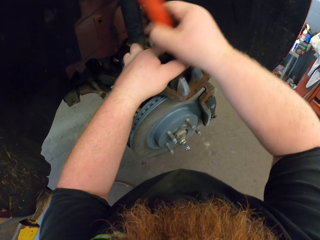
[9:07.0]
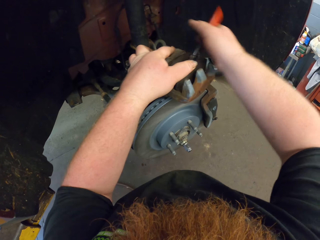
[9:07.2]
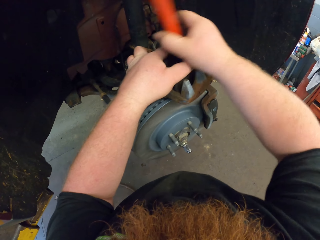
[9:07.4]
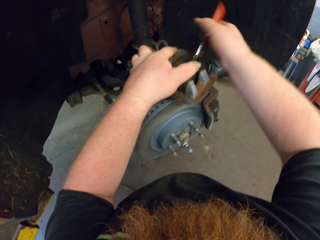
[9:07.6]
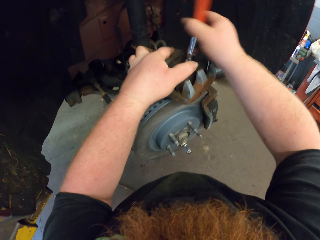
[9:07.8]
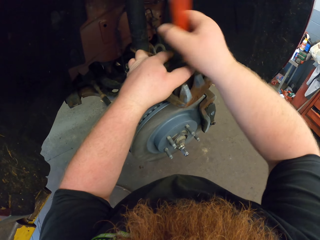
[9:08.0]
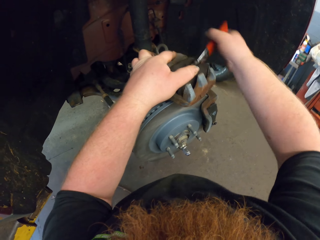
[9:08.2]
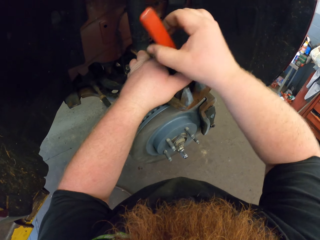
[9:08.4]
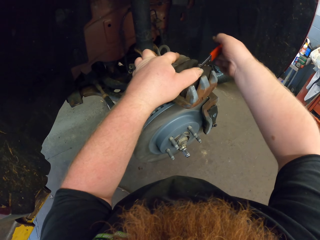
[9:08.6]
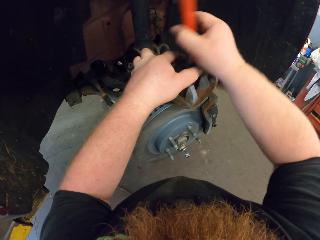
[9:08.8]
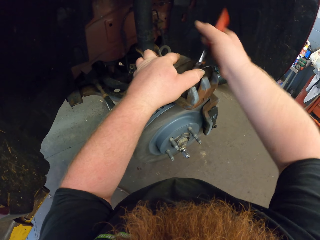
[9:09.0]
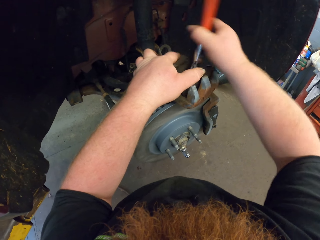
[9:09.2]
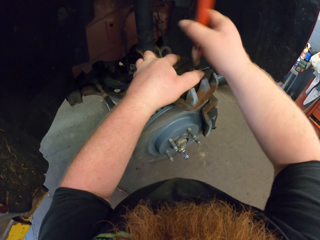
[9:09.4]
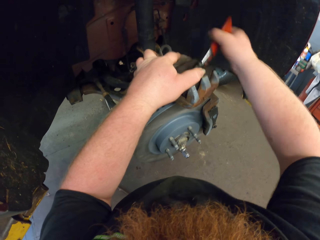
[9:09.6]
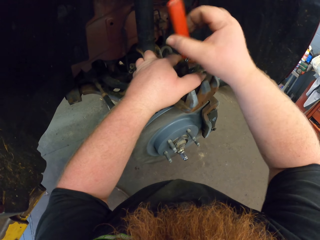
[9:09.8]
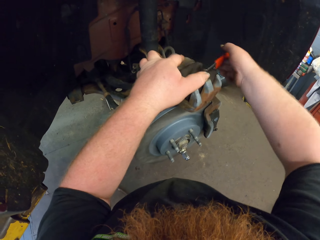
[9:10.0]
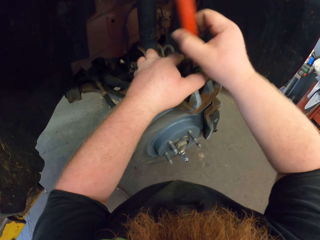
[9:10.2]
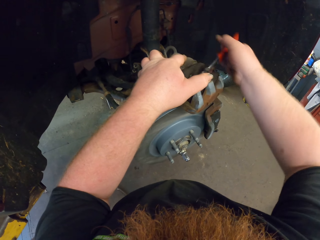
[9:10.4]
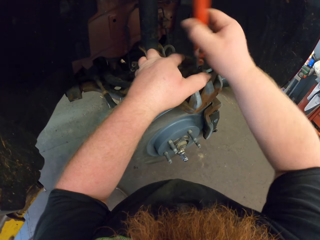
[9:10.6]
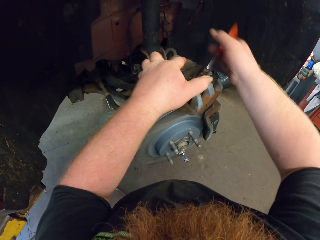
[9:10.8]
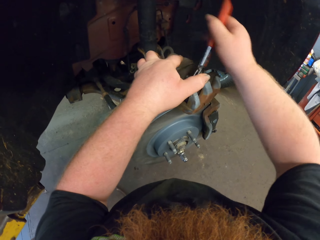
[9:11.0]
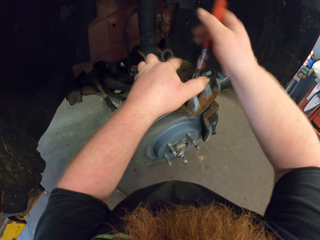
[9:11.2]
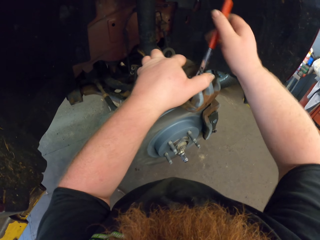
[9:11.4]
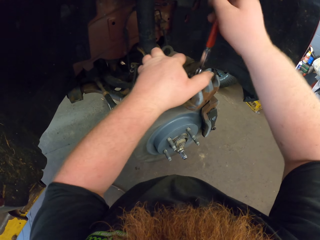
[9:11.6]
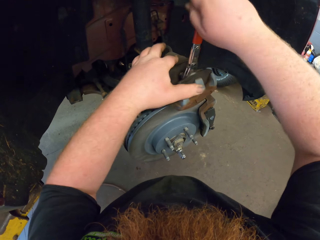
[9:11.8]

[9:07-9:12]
The camera wearer adjusts the car part with something.
